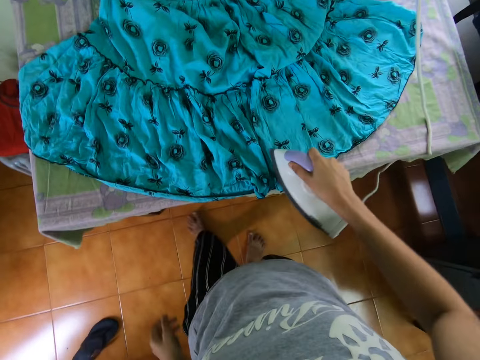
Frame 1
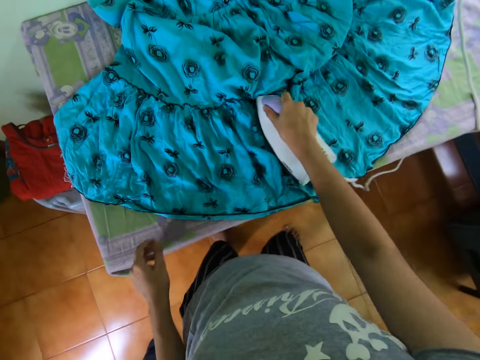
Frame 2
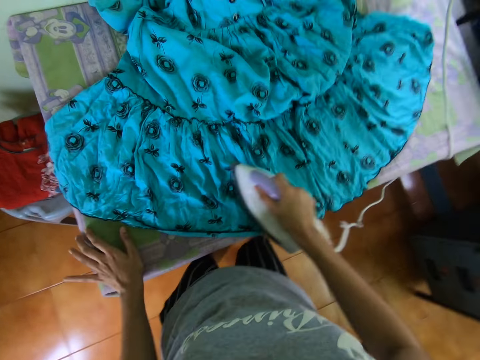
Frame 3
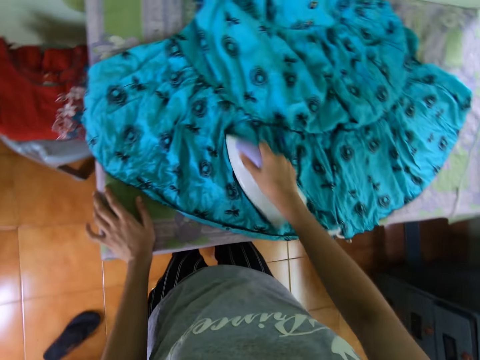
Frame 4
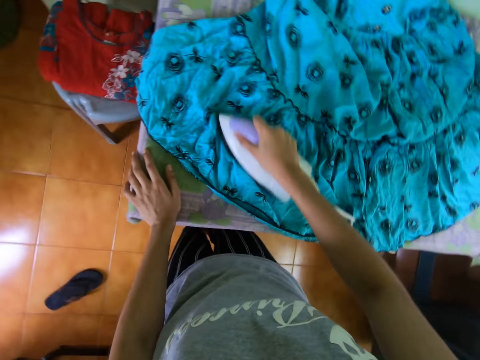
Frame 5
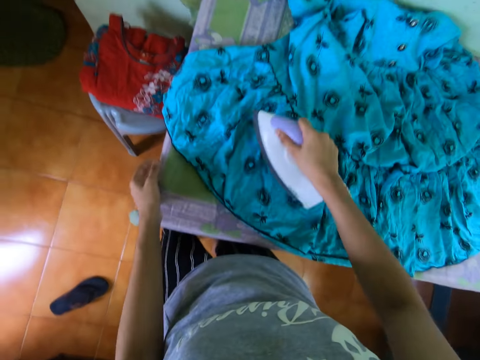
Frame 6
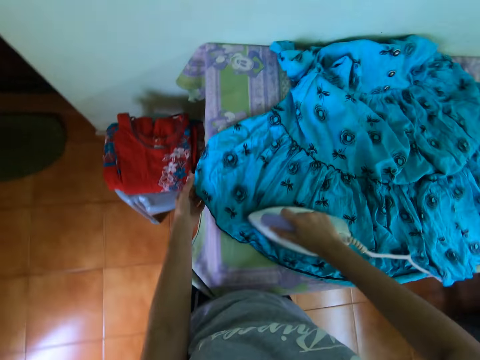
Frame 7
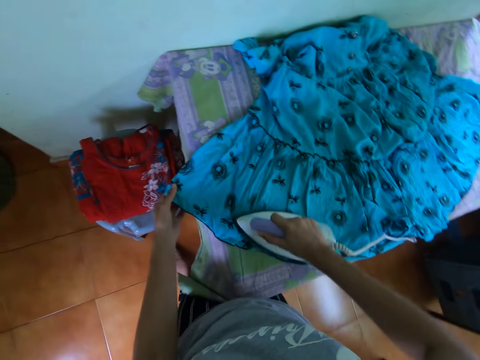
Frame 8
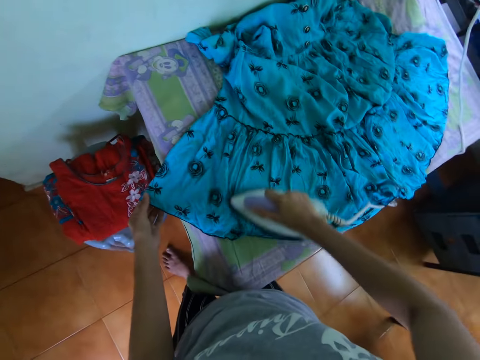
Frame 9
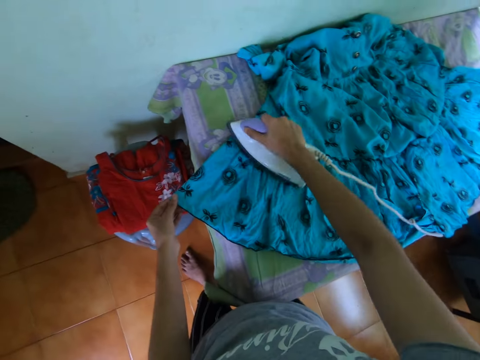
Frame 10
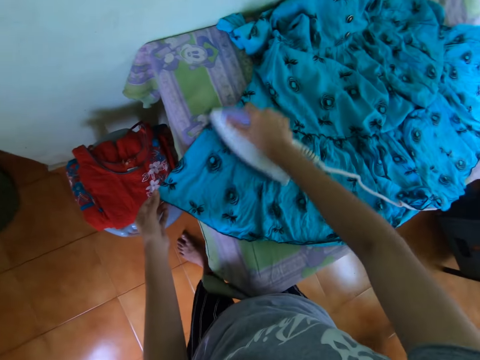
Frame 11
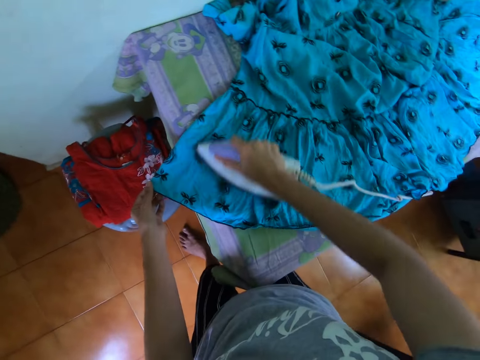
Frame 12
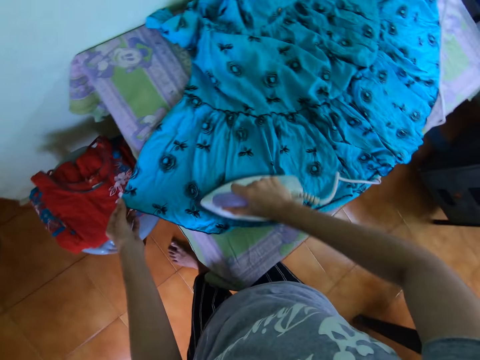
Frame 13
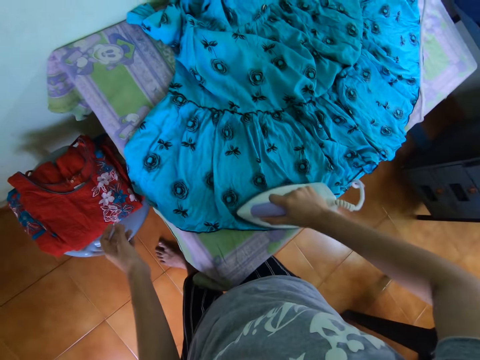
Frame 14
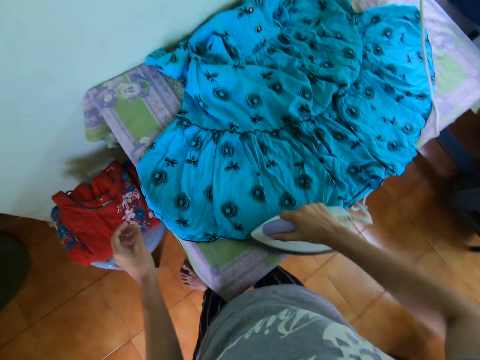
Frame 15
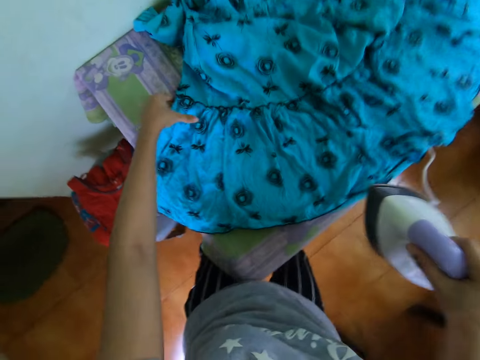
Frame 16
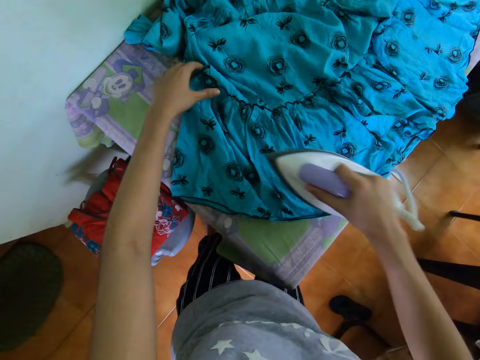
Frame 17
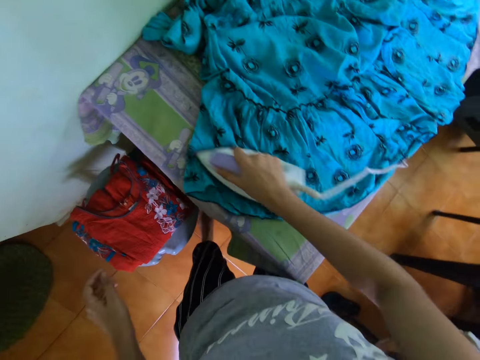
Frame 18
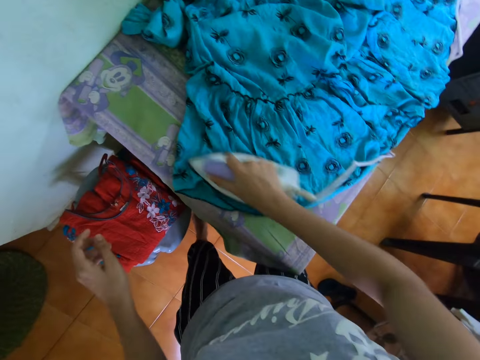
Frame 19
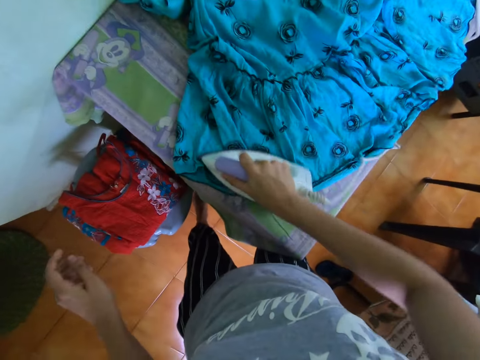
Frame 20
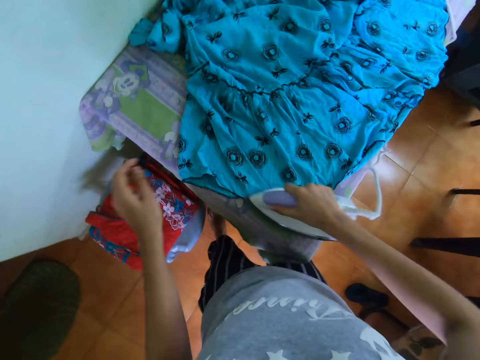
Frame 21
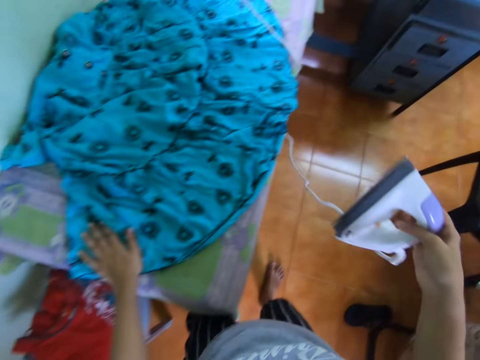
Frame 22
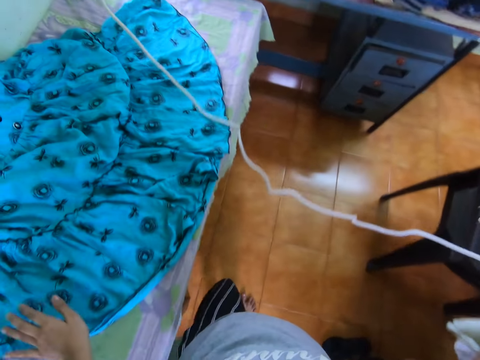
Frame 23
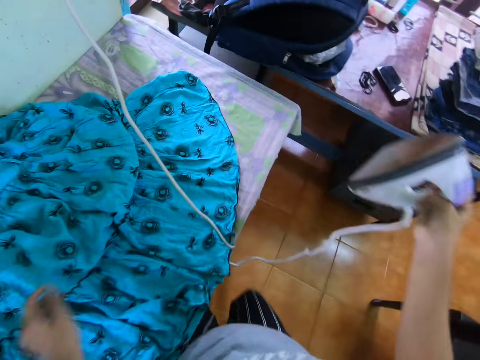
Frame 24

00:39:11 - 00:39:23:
The camera wearer adjusts the cloth.

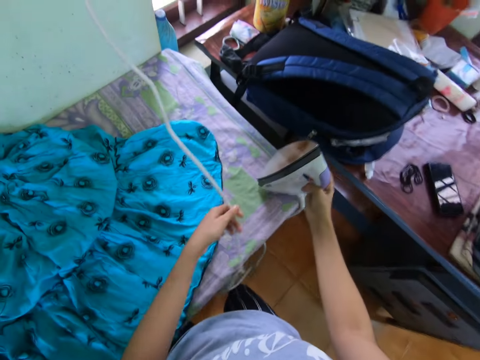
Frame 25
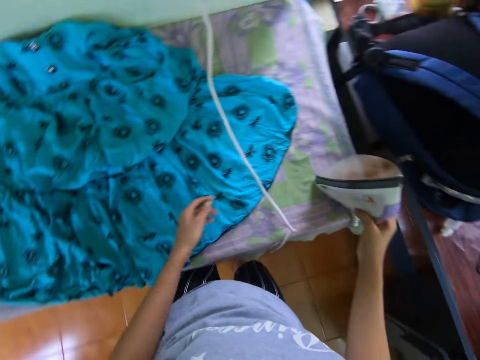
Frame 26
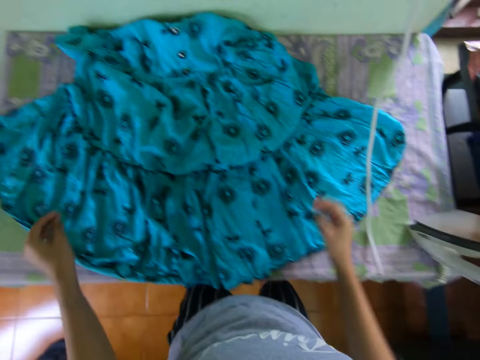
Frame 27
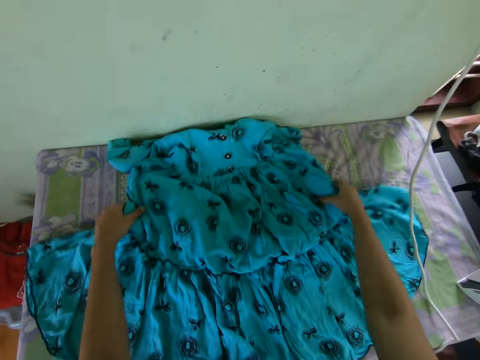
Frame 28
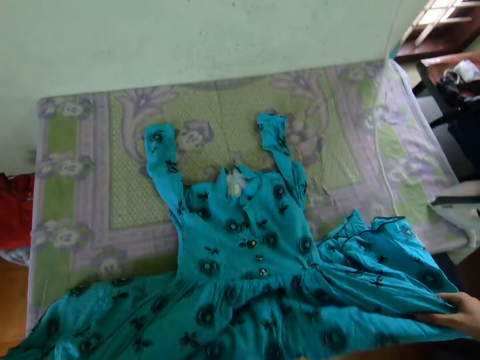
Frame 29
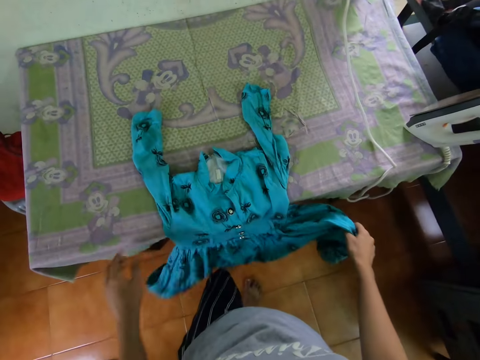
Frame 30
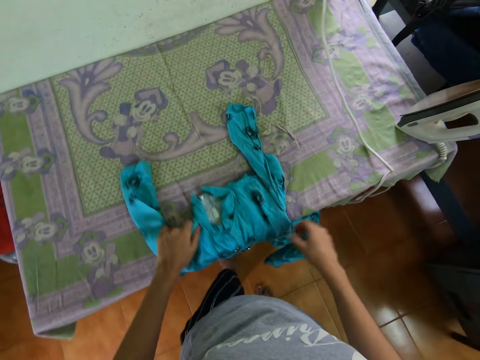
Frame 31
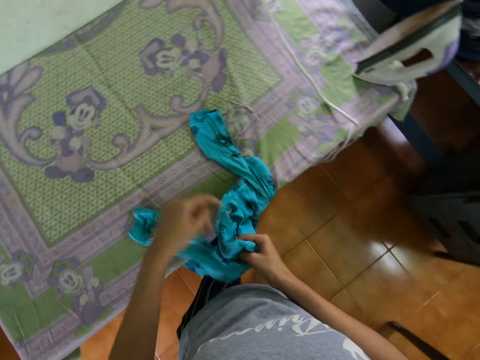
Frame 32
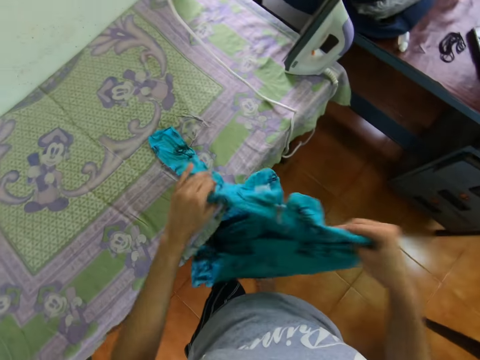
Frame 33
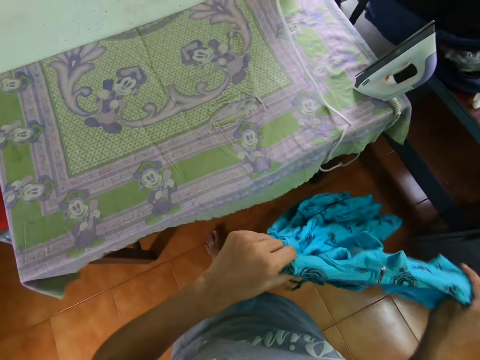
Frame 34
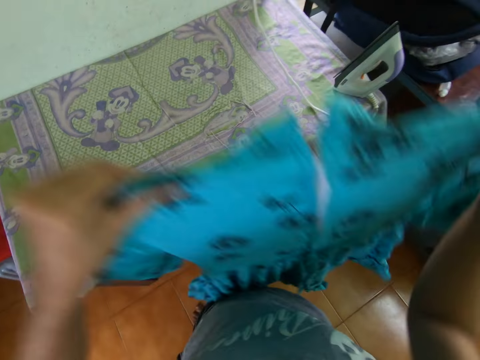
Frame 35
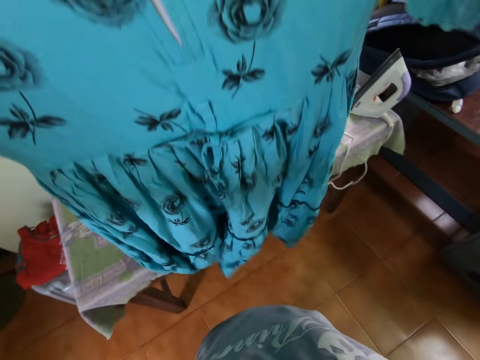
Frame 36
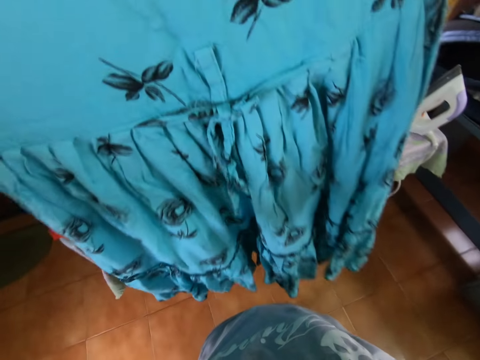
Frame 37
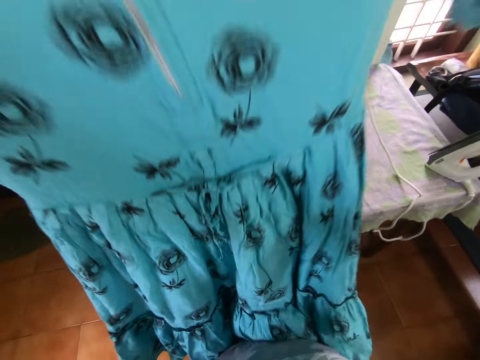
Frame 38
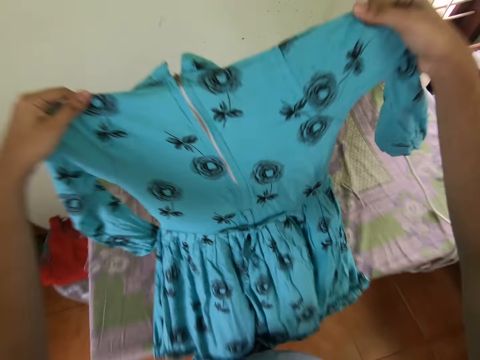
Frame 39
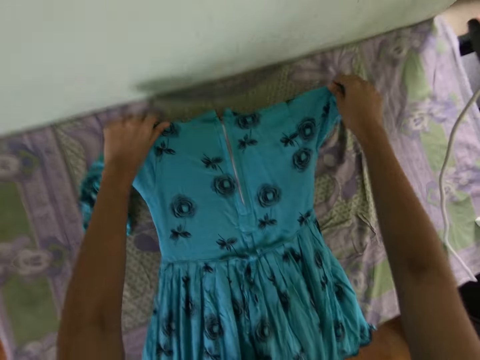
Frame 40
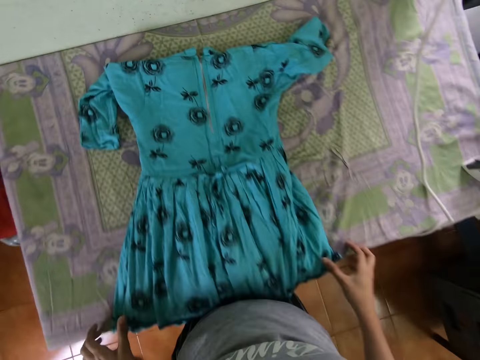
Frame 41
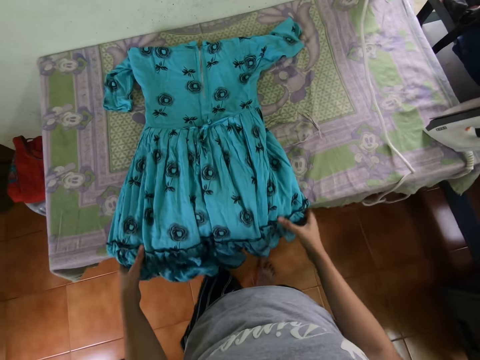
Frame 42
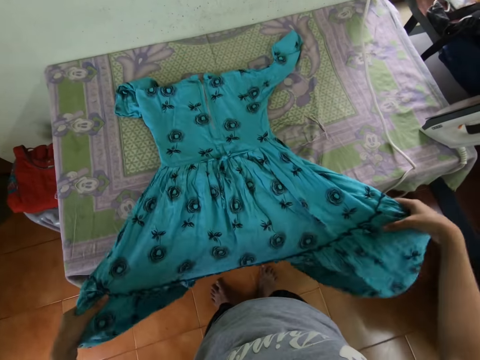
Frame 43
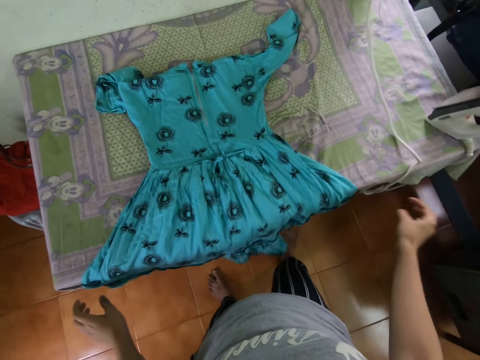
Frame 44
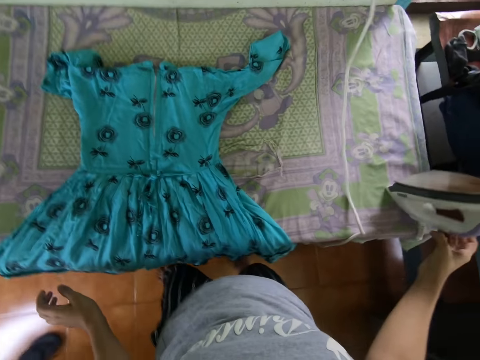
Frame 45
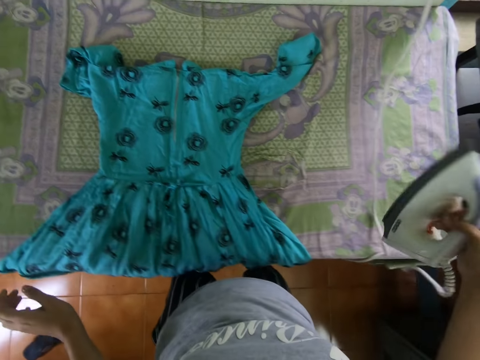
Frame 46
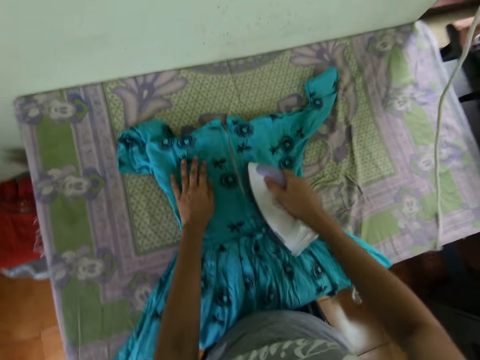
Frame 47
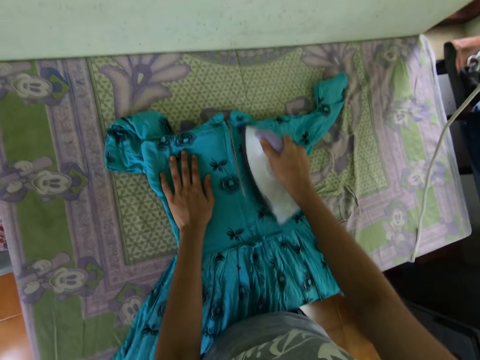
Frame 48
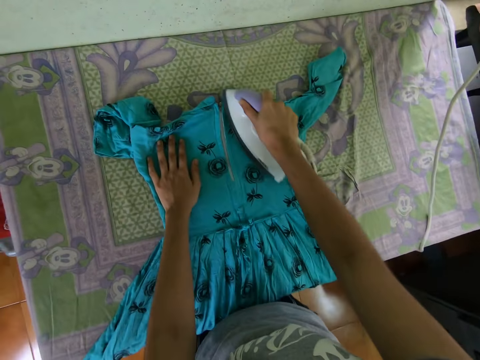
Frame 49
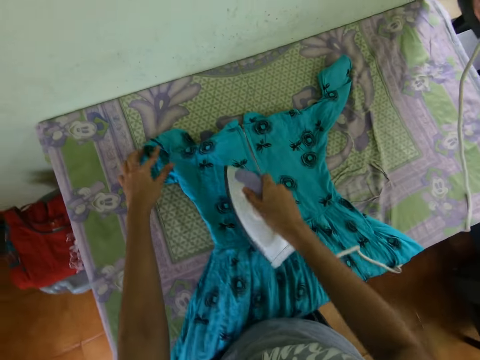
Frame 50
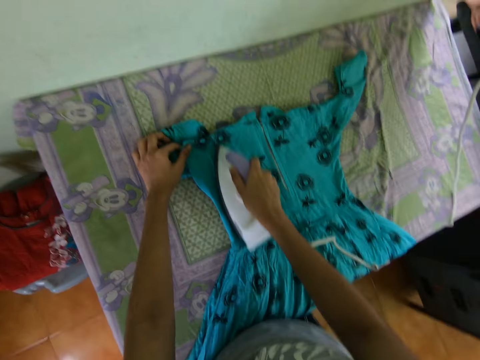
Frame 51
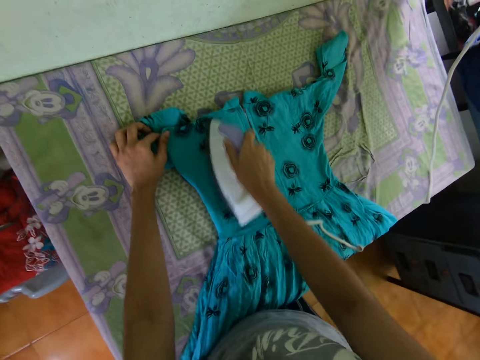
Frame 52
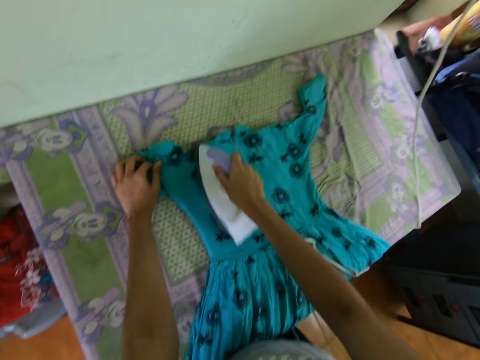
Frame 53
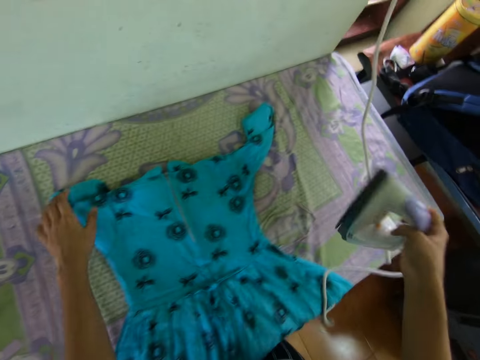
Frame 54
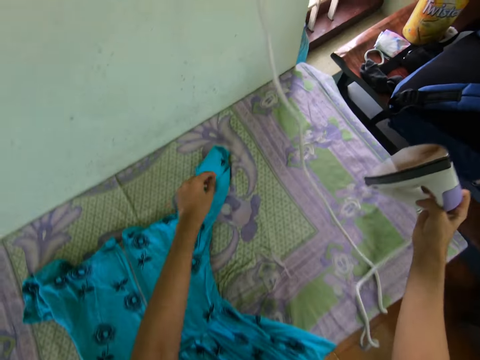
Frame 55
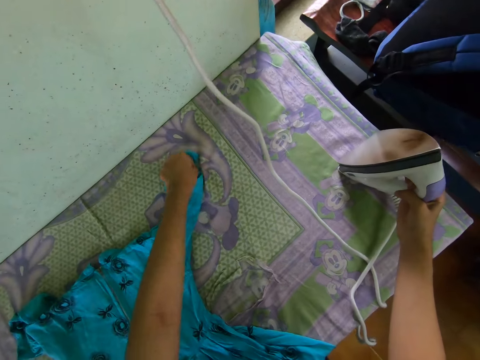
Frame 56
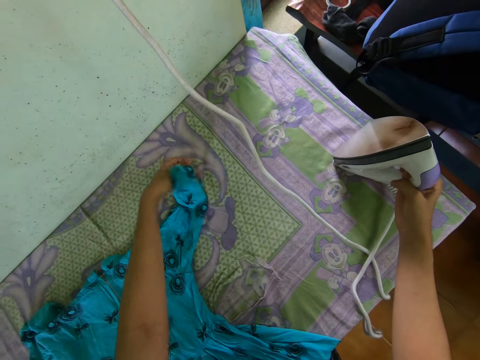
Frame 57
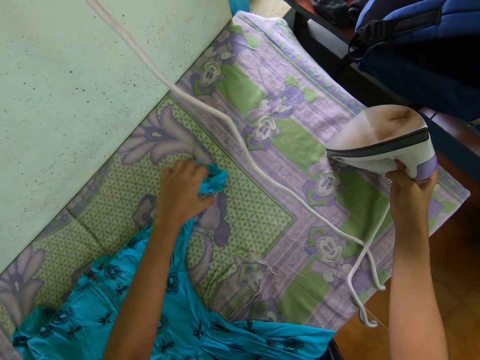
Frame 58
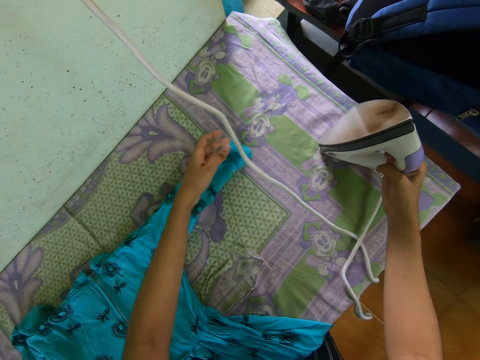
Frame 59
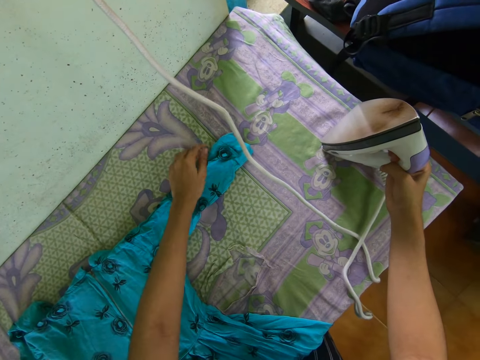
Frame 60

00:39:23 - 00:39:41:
The camera wearer places the cloth iron on the table. They pull the dress. They move the cloth. They turn the dress. They lift the dress and place the dress on the table. They stretch the dress. They adjust the cloth. They pick up the cloth iron. They iron the cloth with the iron. They place the cloth iron on the table. They turn the dress sleeve.
